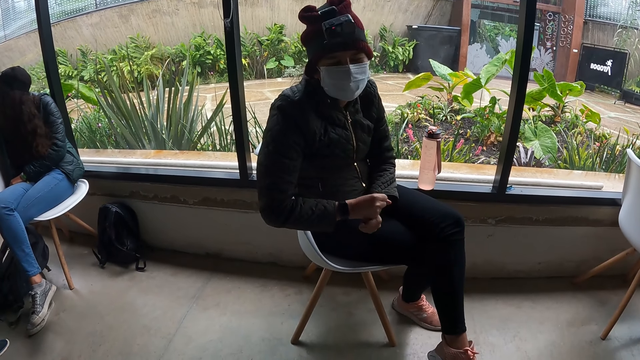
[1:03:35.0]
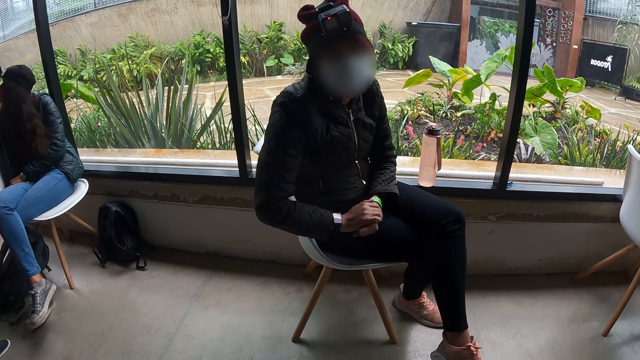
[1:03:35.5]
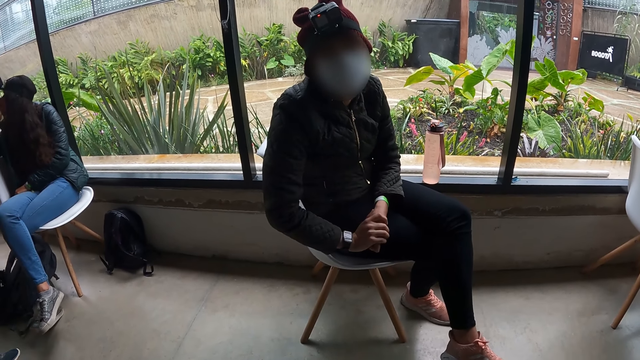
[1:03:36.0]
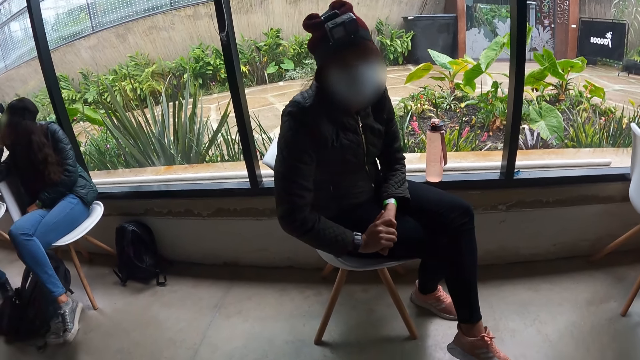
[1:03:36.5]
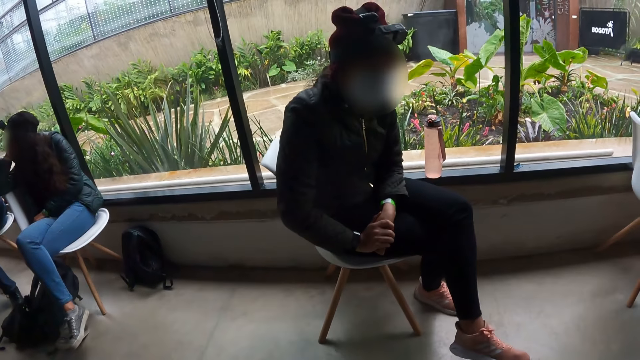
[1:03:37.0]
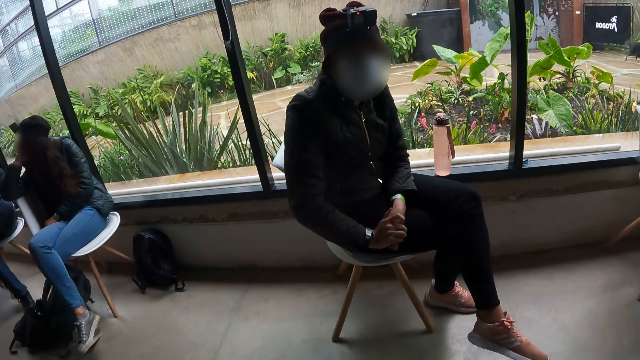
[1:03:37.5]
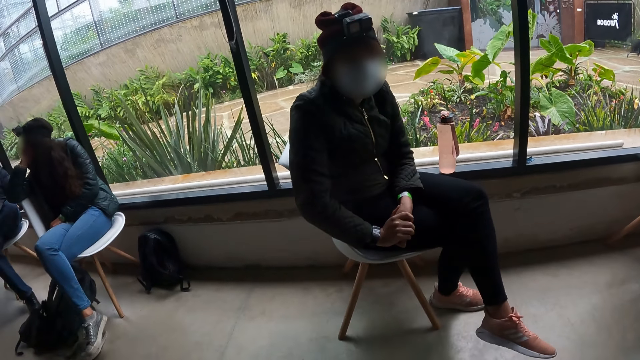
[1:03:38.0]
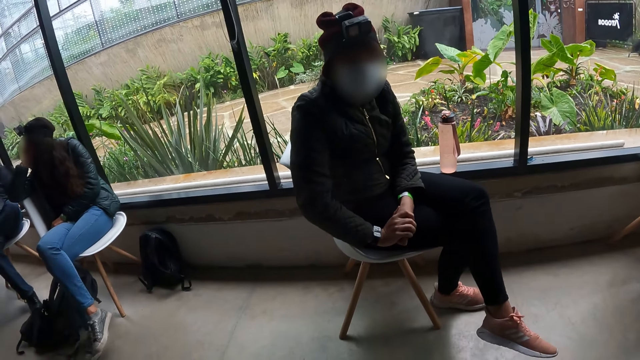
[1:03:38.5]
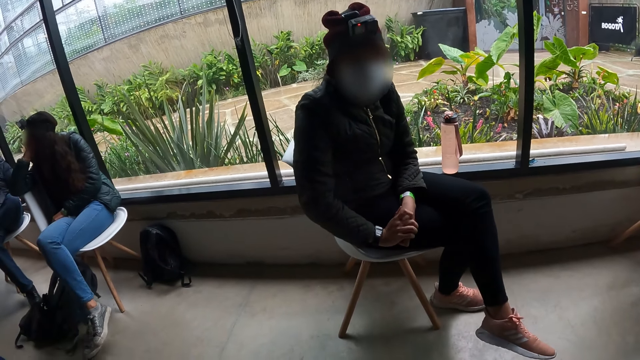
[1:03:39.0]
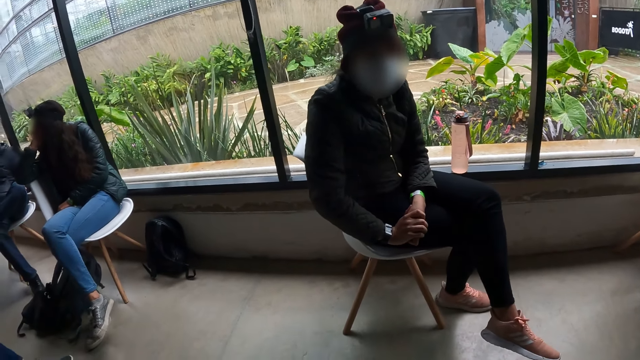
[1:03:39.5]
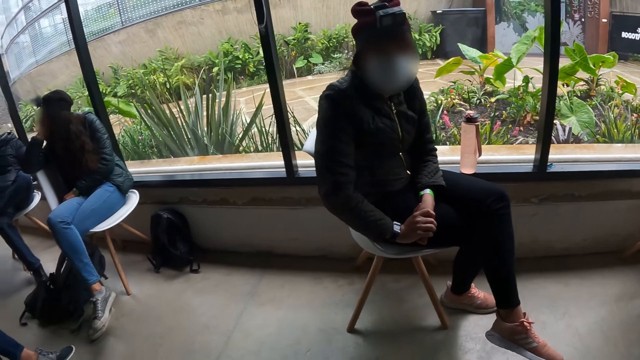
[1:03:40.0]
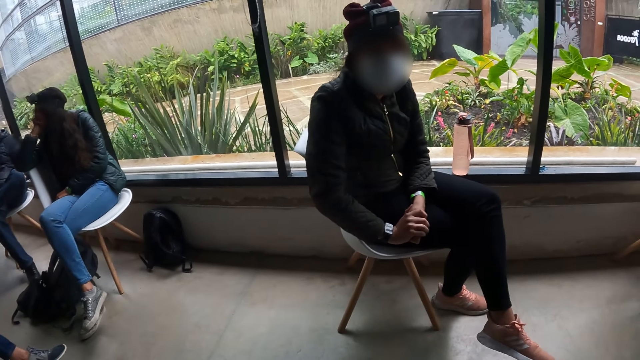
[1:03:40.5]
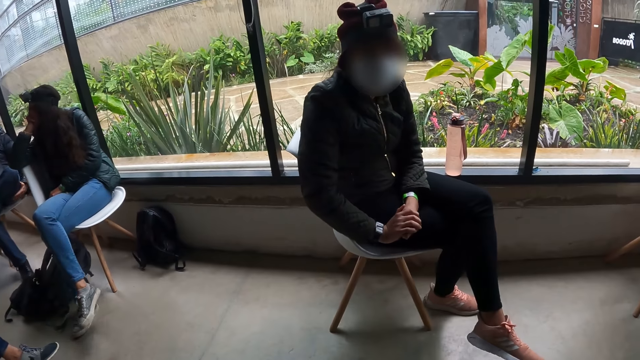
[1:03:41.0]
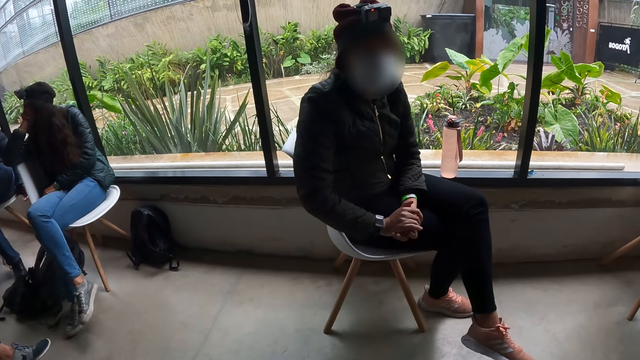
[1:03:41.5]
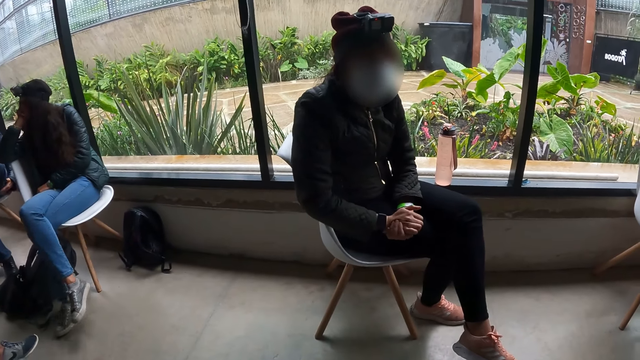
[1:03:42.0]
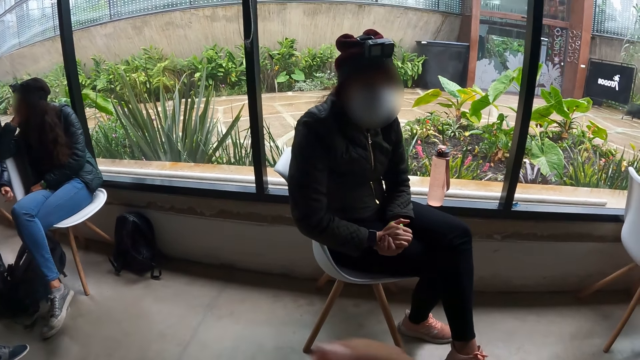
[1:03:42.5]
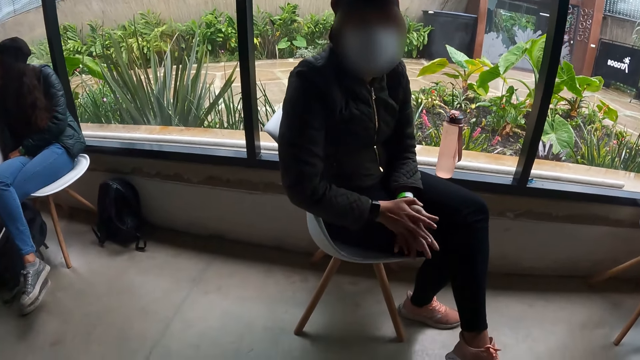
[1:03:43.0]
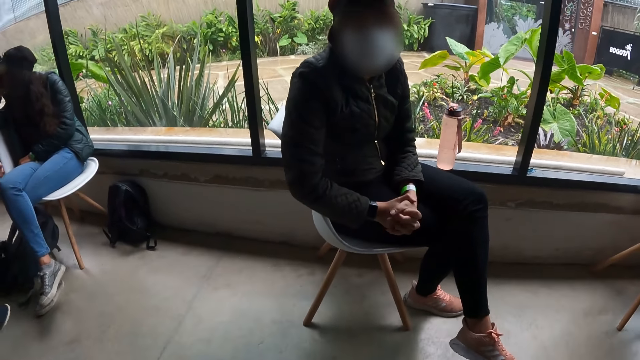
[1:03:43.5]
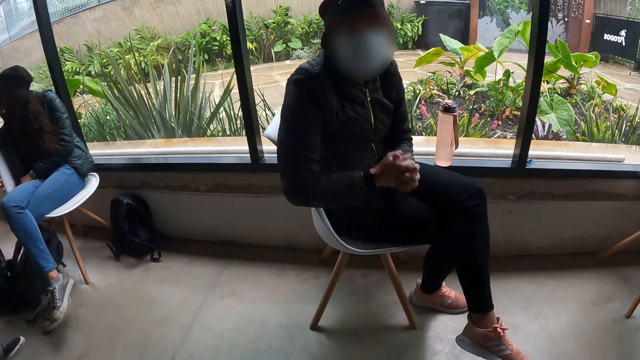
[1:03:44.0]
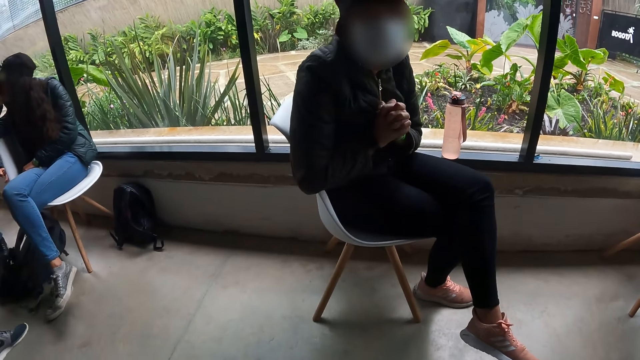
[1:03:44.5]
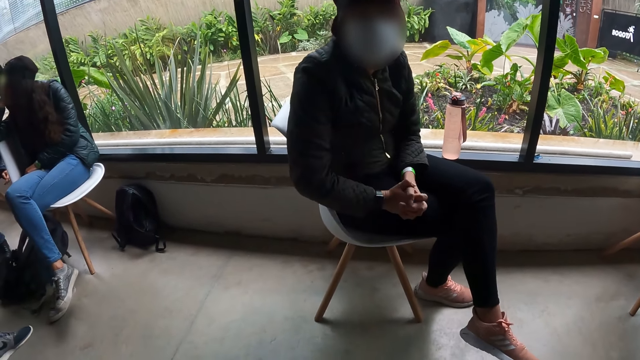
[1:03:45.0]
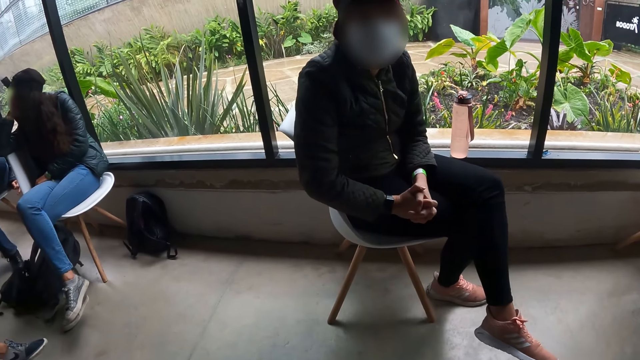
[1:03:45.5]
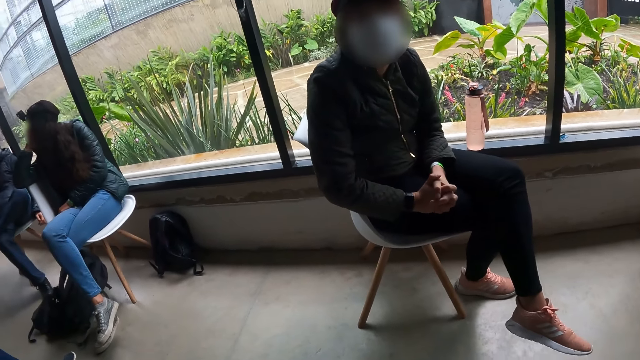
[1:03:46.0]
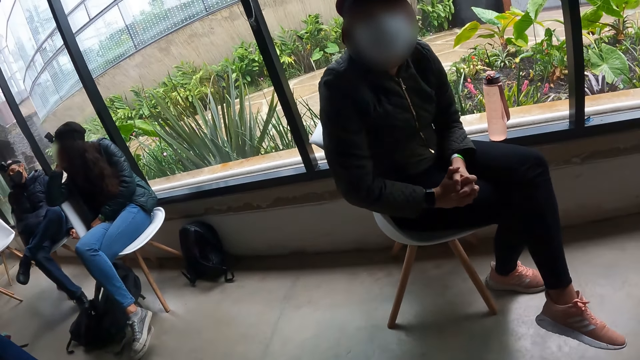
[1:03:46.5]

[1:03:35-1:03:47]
The woman folds the hands together. The man folds both hands together.

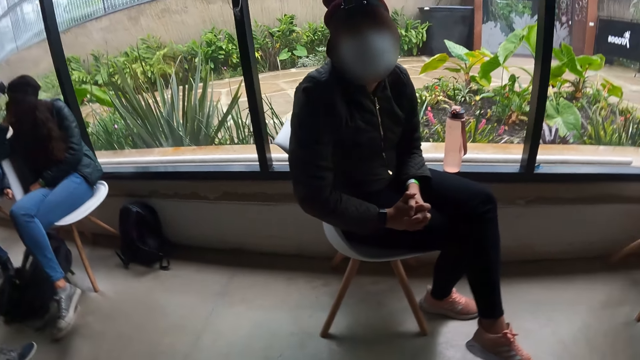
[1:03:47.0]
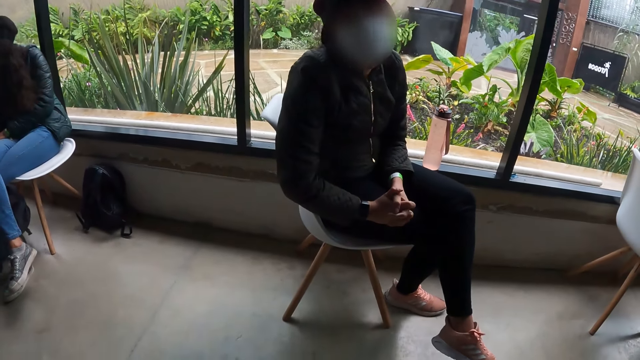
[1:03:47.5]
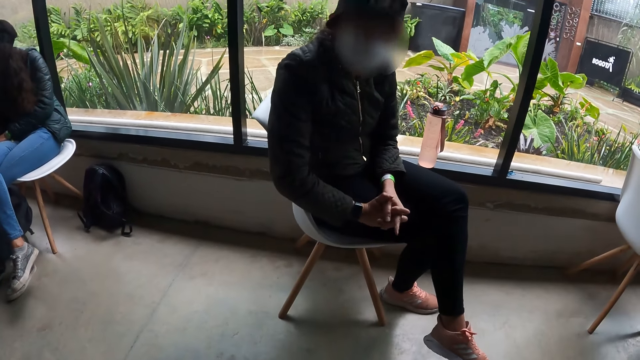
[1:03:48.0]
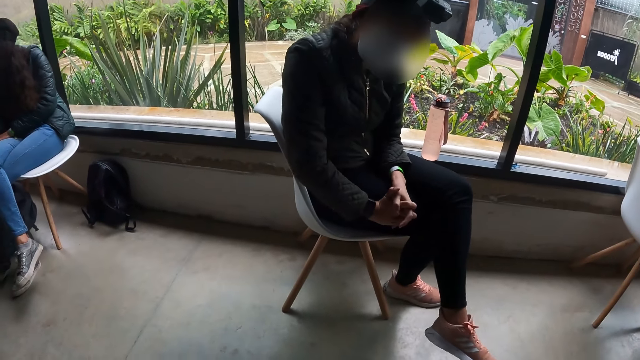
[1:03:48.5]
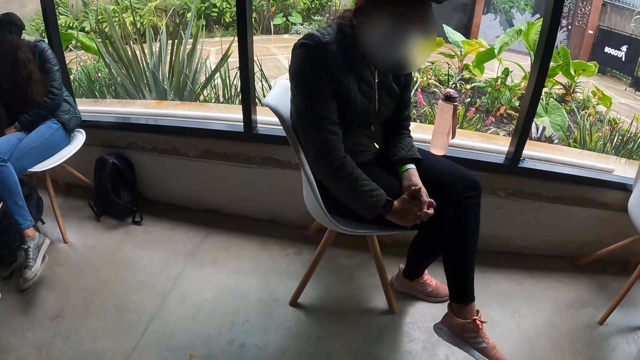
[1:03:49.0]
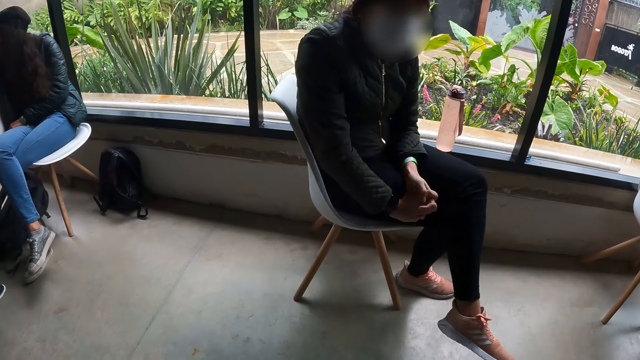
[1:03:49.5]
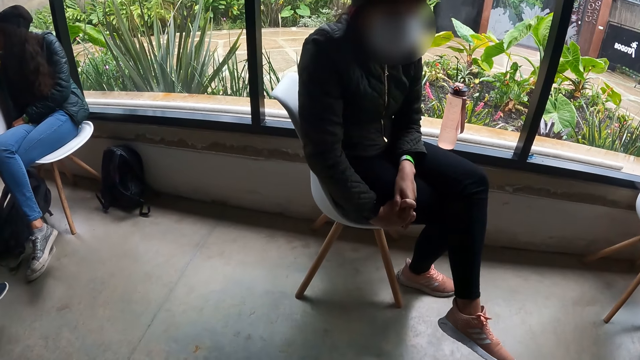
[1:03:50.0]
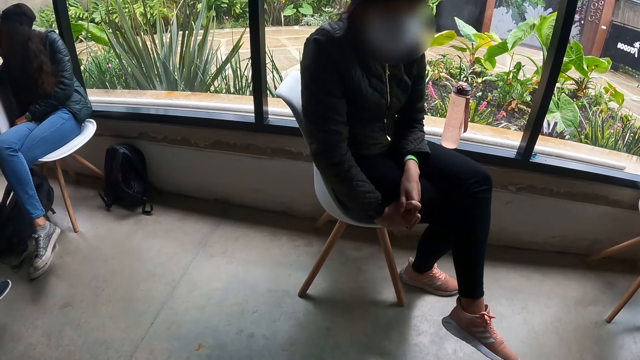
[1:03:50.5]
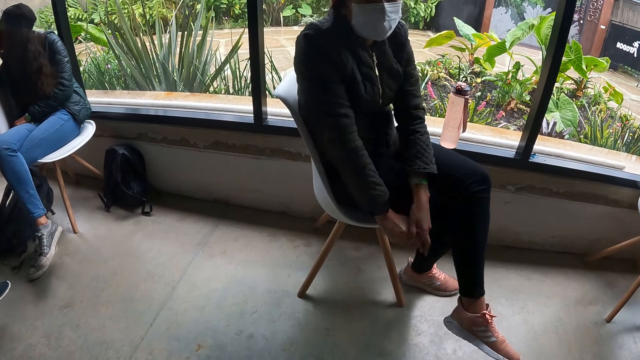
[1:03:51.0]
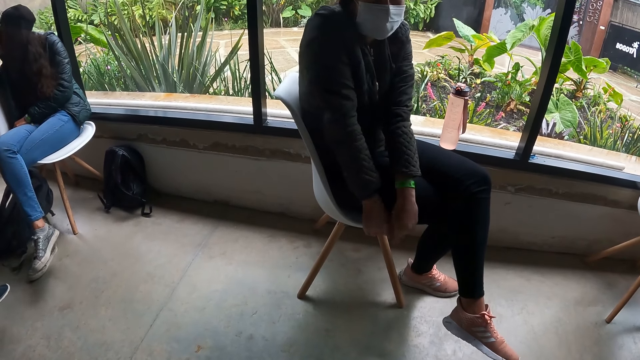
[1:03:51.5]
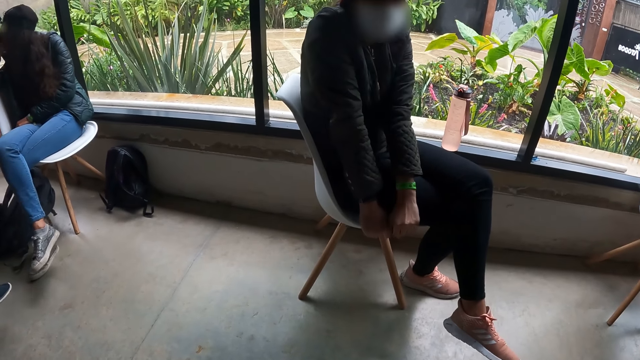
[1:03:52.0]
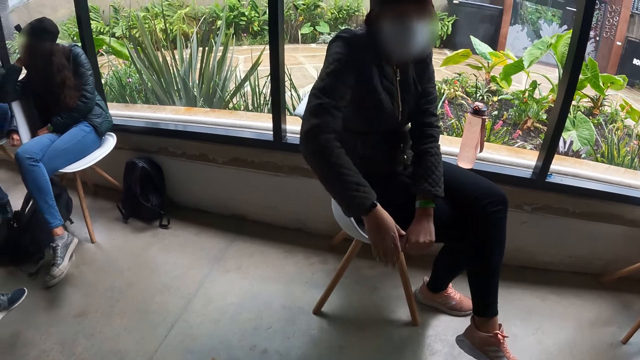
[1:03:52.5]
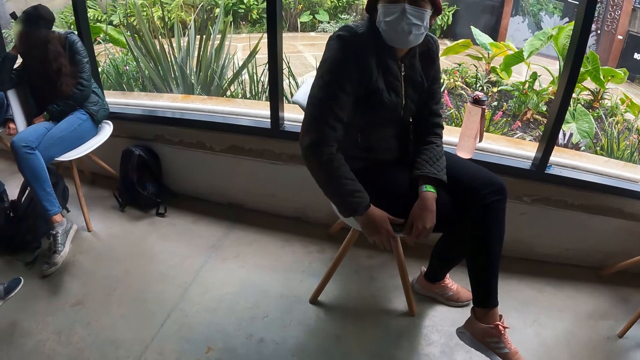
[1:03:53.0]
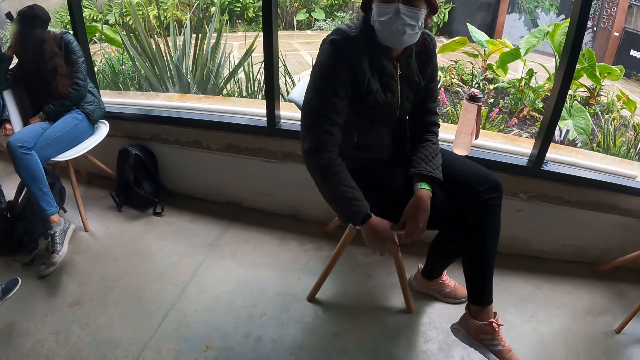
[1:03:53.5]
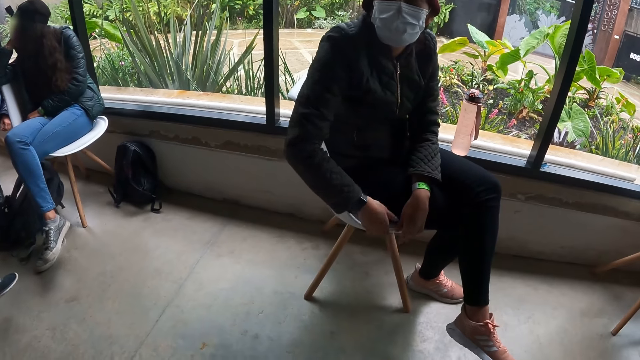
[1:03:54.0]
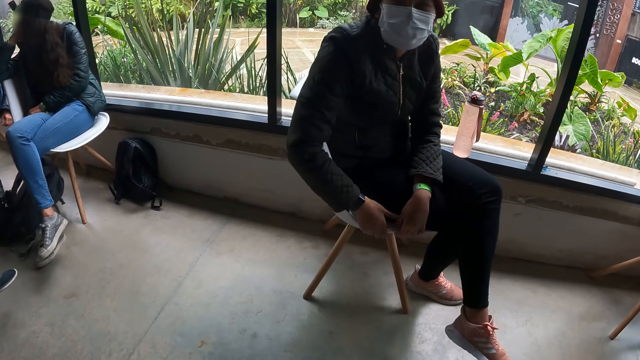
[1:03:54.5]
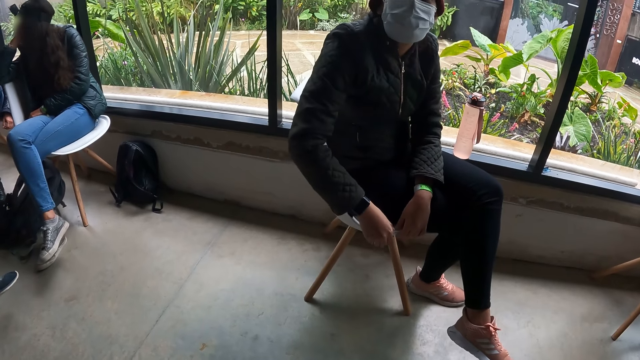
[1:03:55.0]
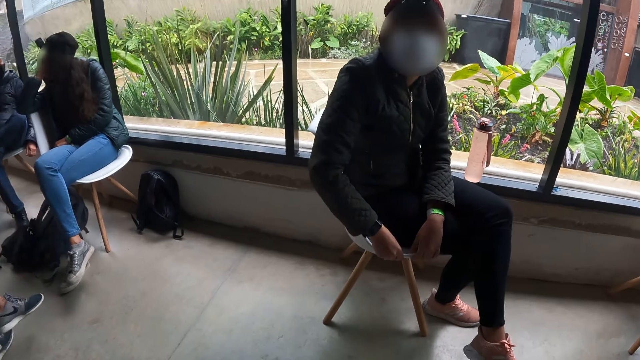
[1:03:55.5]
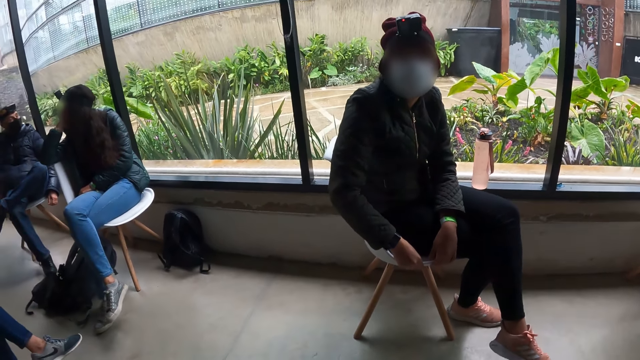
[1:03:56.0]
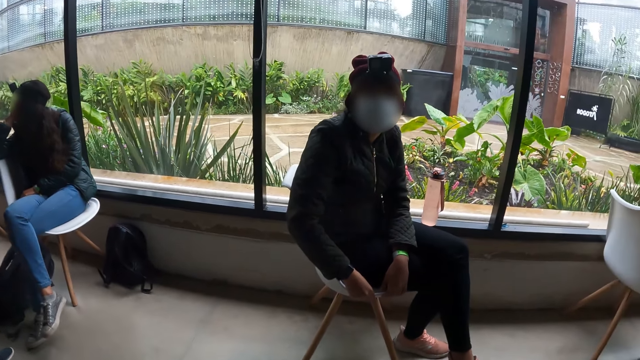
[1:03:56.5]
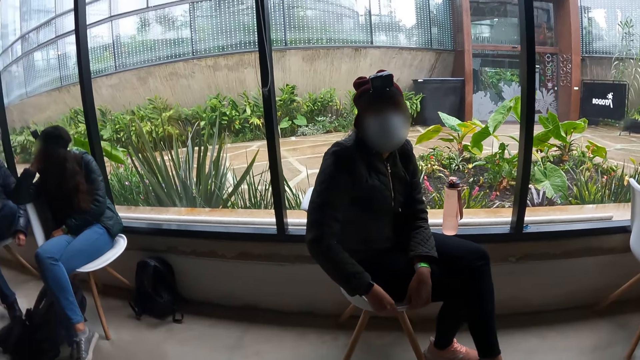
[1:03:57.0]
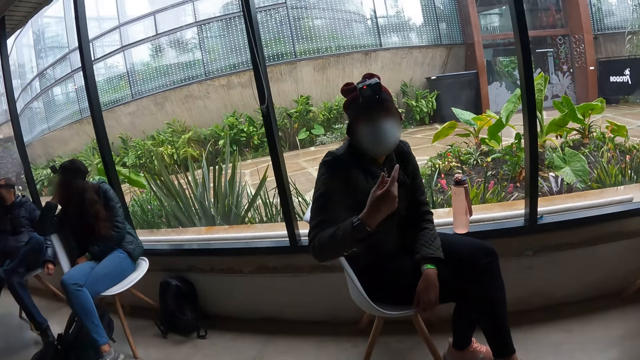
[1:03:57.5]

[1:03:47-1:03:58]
A man stretches both hands. The man holds a chair and hits the chair with his right hand. The man holds the chair. The man interacts with the camera wearer in the studio with his right hand.
